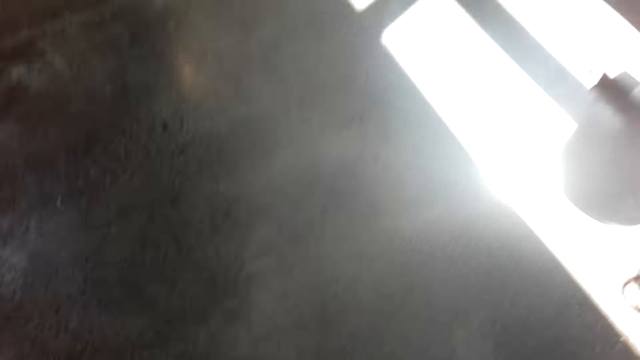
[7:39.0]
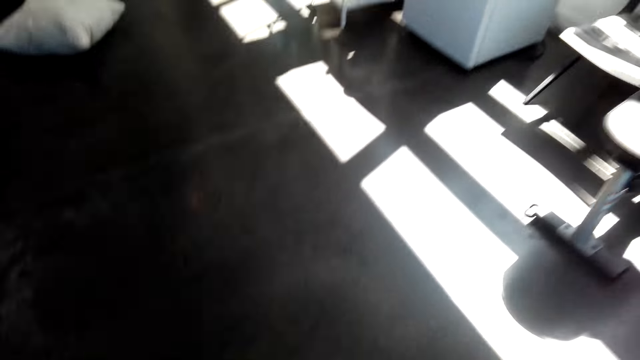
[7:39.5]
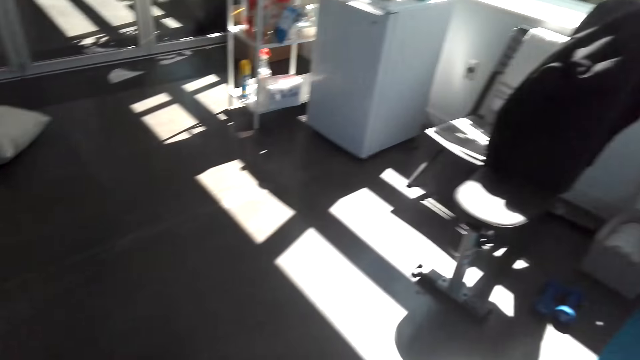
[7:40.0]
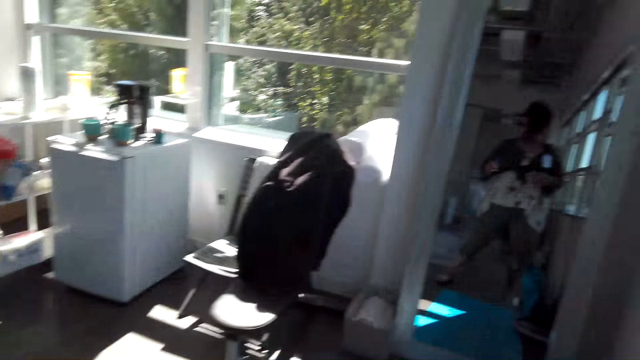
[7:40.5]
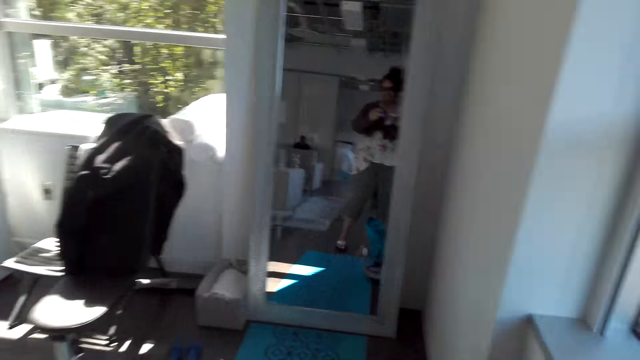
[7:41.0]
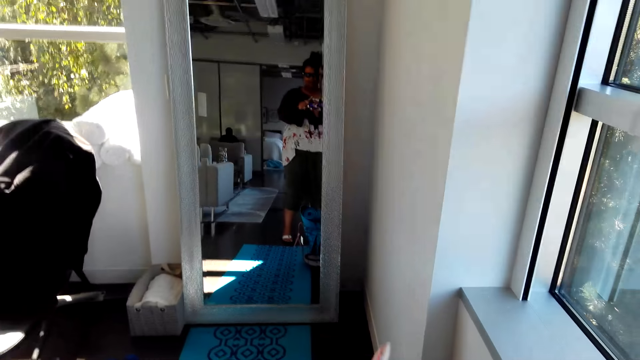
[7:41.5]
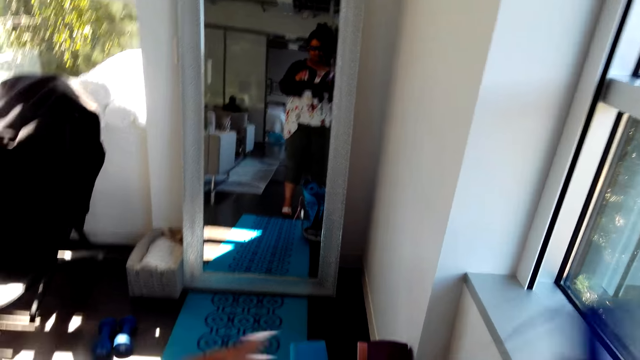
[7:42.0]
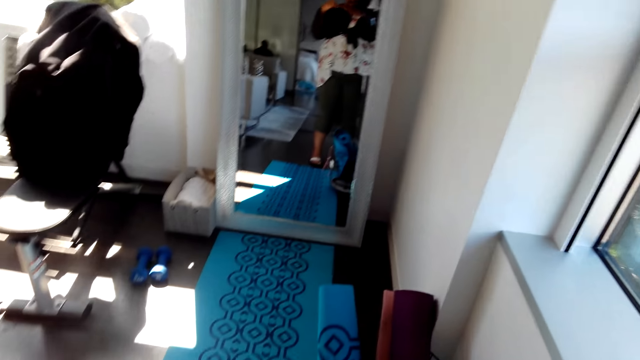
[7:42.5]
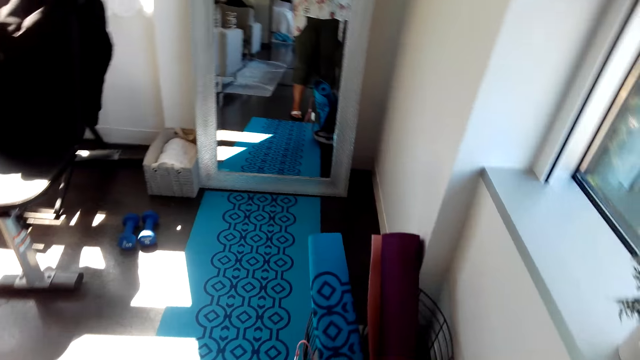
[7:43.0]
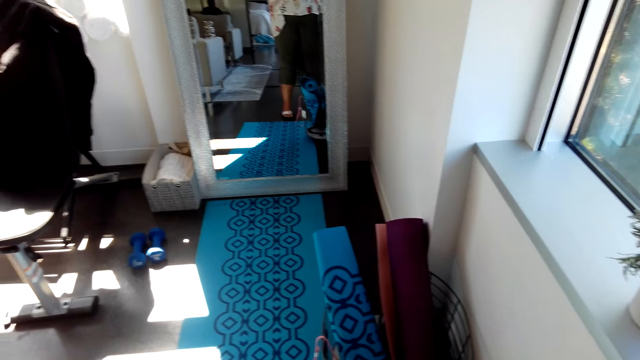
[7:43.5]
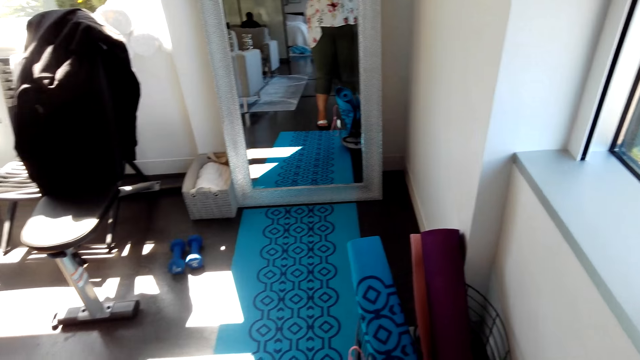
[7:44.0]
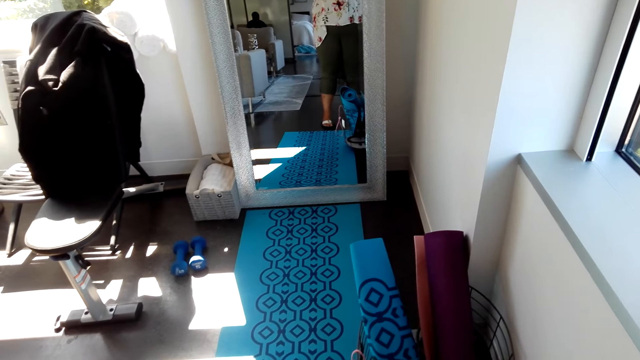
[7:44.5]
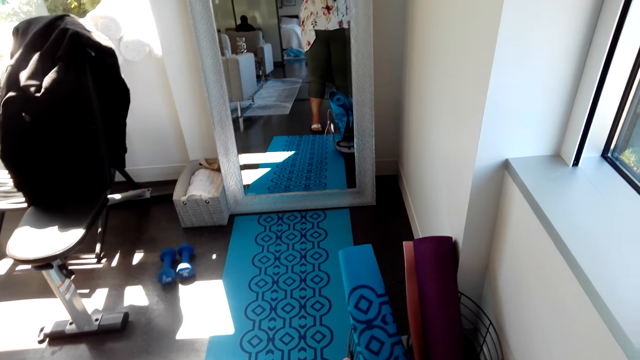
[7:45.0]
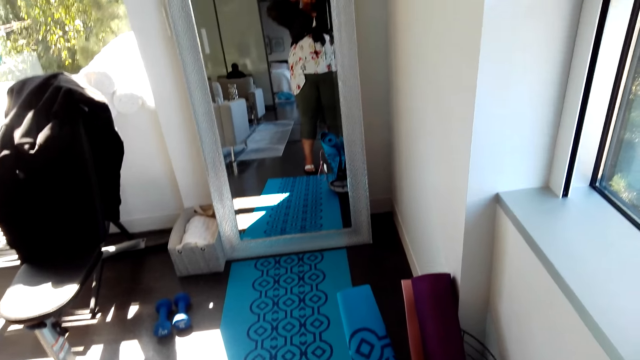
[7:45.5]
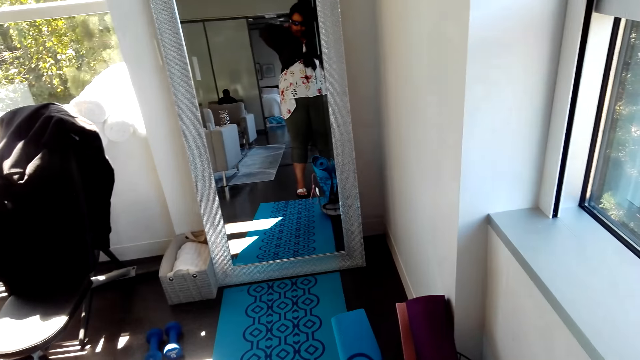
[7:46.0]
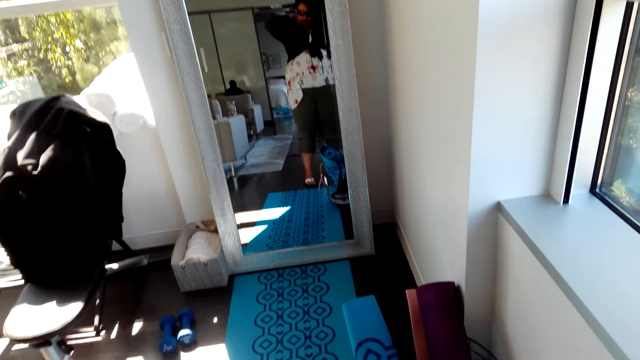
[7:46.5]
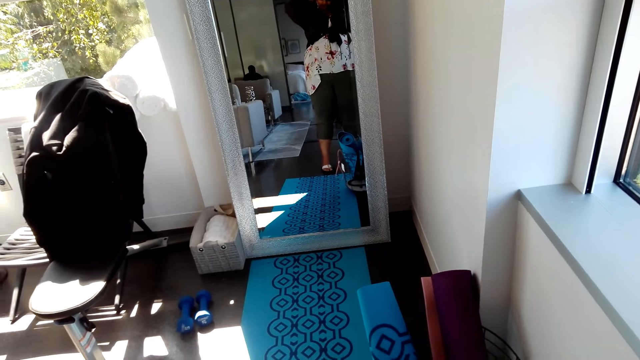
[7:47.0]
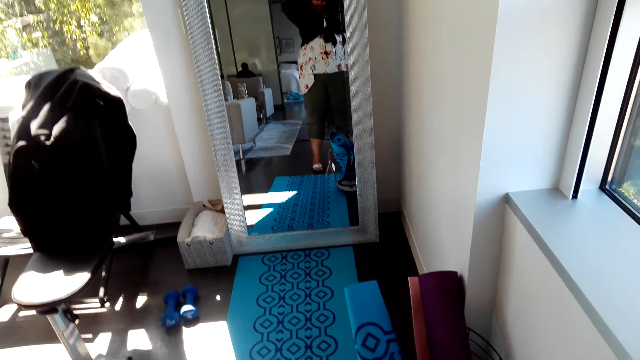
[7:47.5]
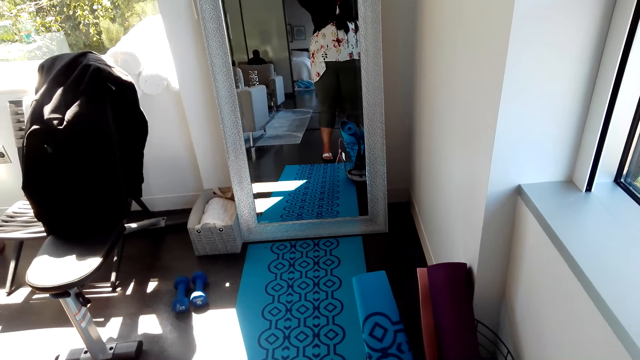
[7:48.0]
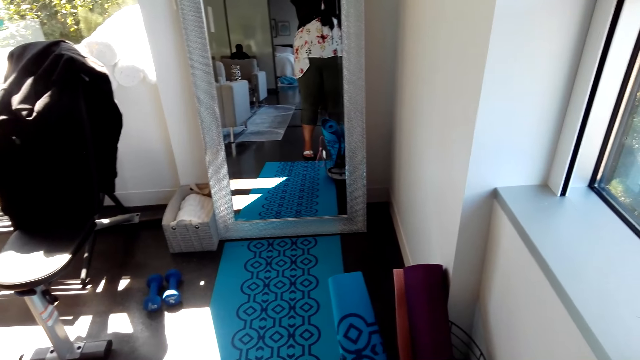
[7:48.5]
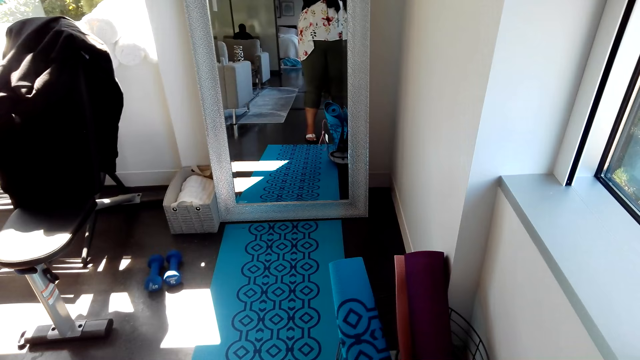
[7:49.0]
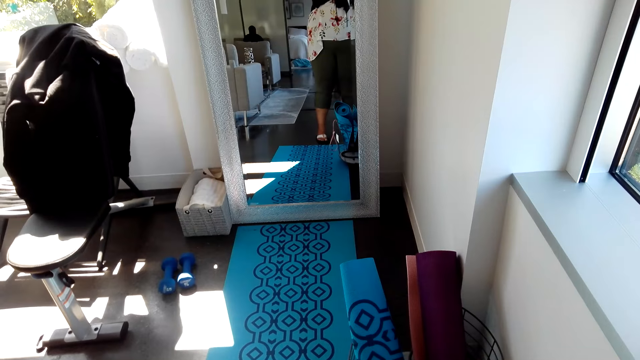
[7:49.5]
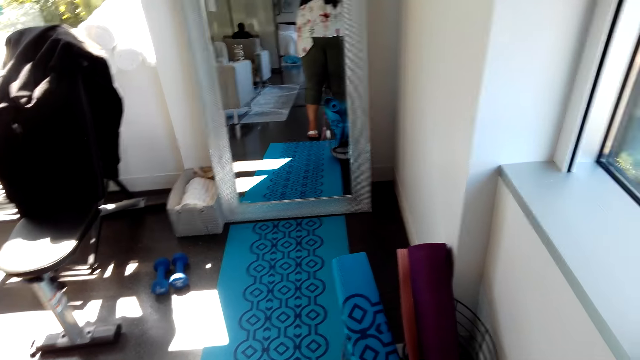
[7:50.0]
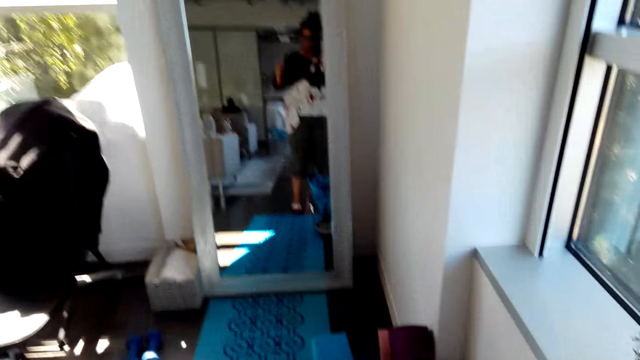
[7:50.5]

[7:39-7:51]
The camera wearer ties something at the back.

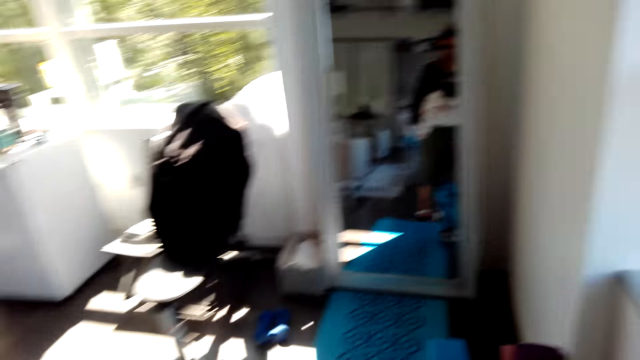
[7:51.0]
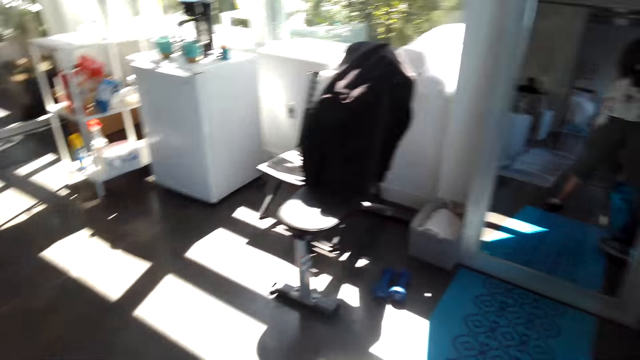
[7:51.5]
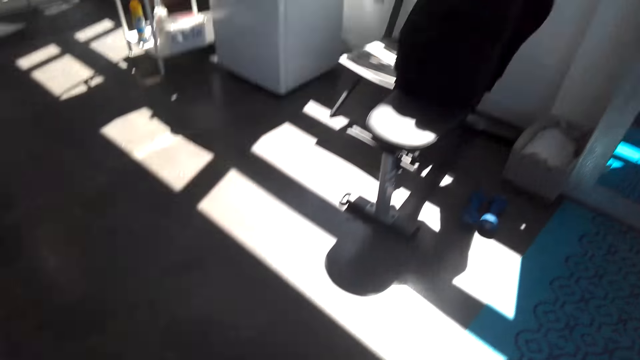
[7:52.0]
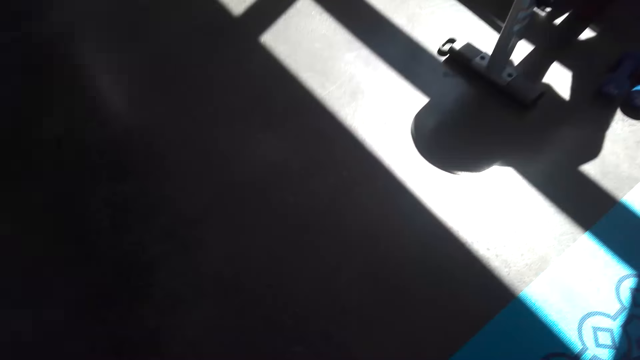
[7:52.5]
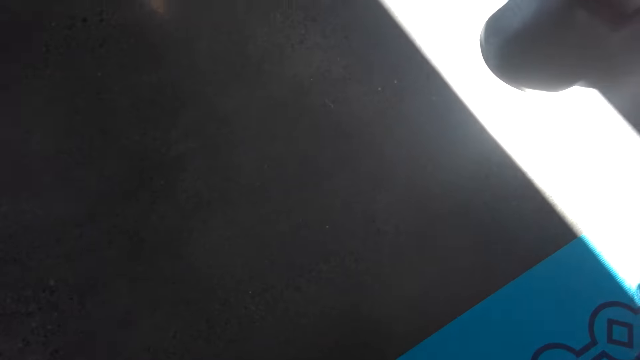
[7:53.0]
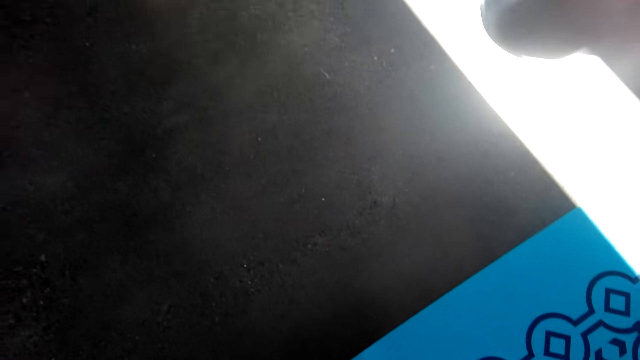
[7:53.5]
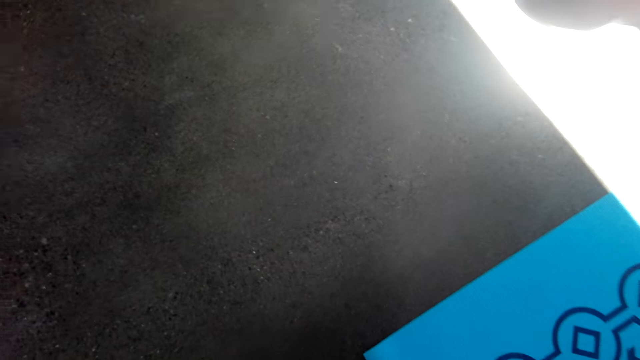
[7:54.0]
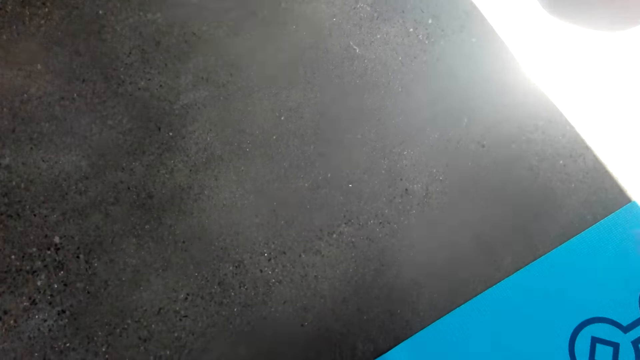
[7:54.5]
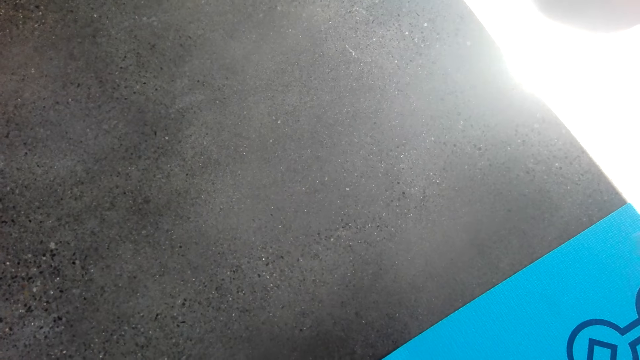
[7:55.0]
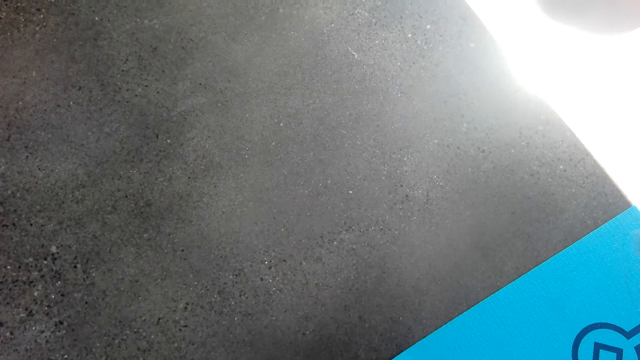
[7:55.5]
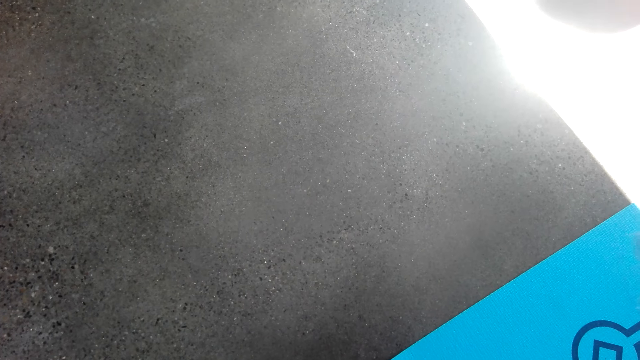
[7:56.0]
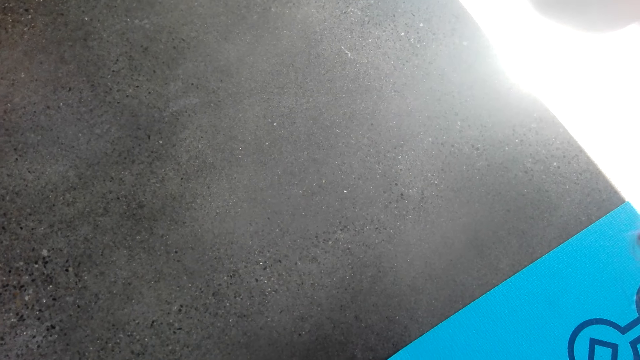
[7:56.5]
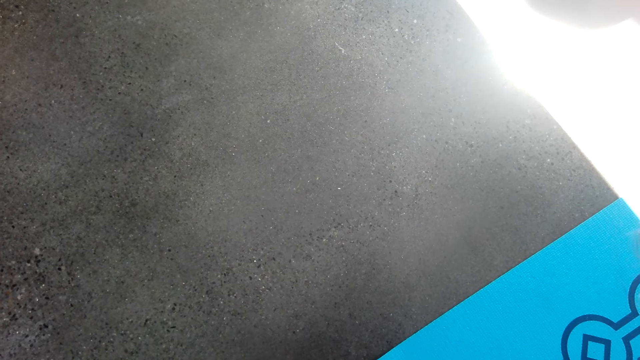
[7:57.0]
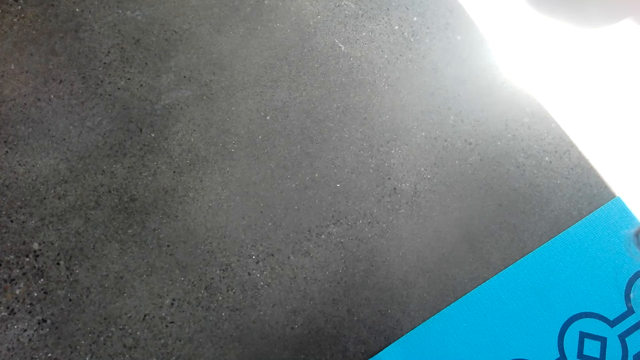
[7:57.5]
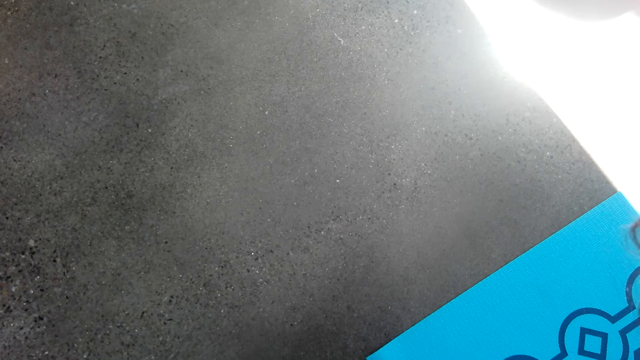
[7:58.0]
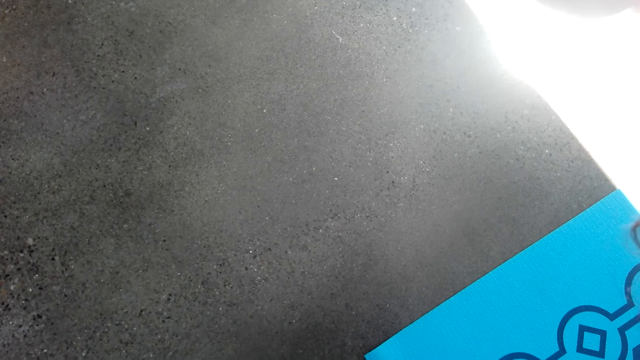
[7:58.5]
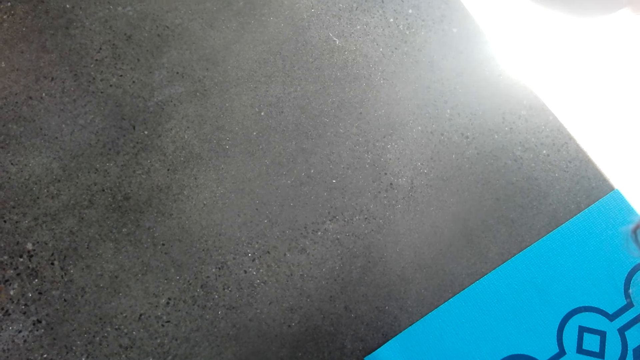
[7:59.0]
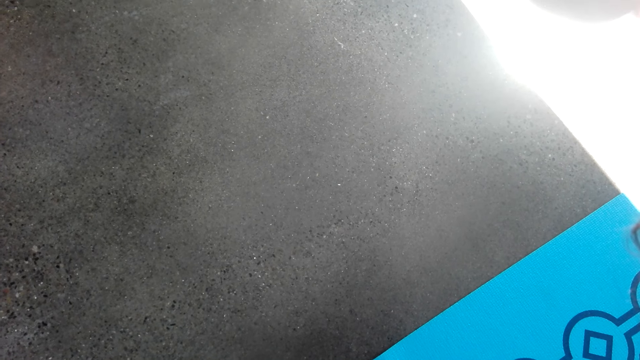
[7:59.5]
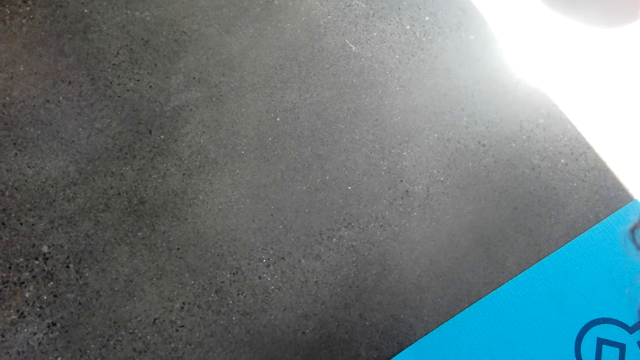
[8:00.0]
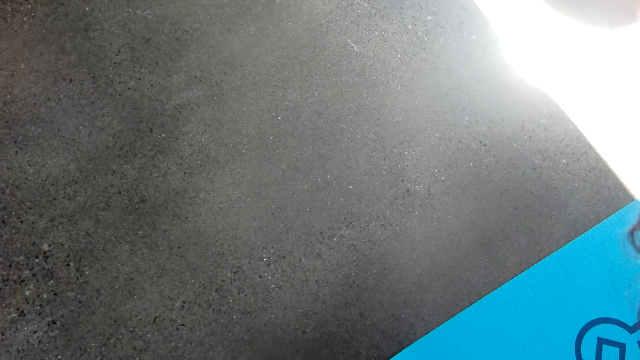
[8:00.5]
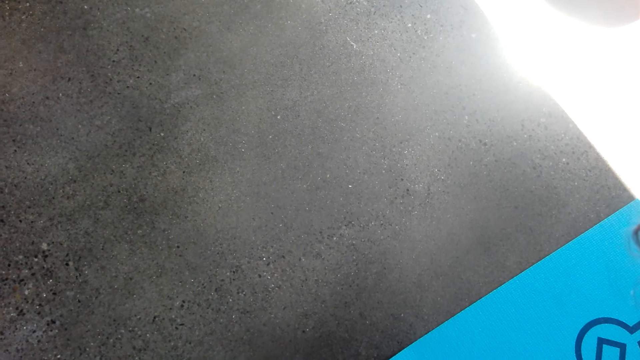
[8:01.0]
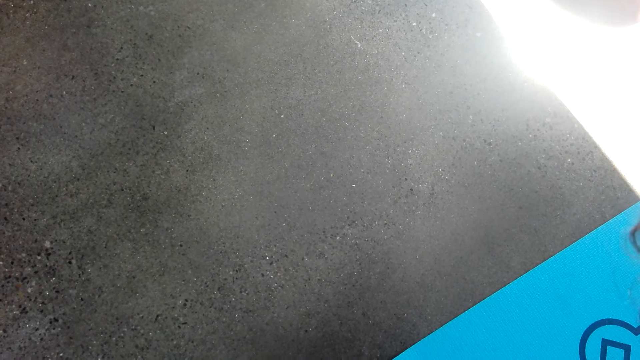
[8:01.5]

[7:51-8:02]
The camera wearer does some exercise. They stare at the floor.
